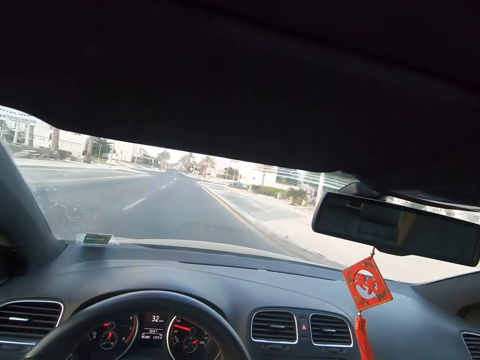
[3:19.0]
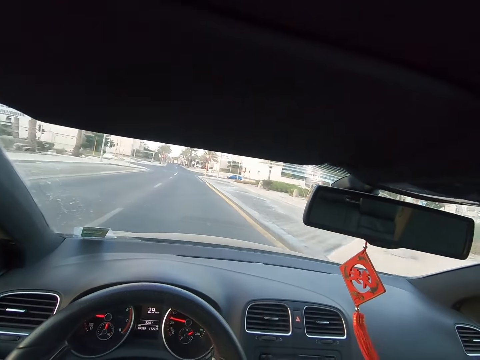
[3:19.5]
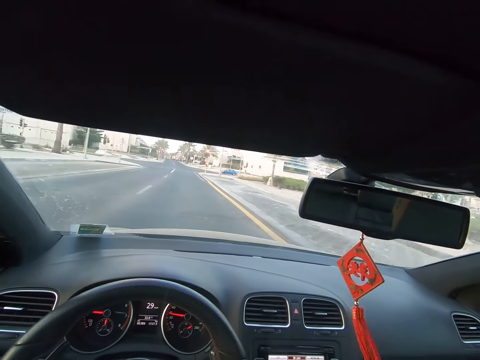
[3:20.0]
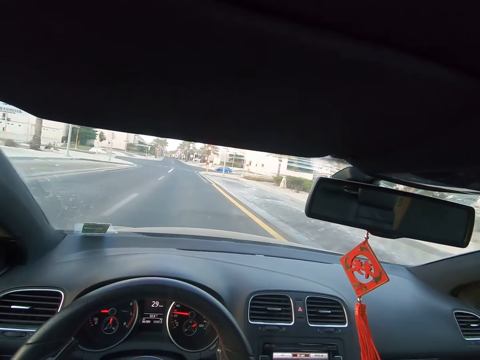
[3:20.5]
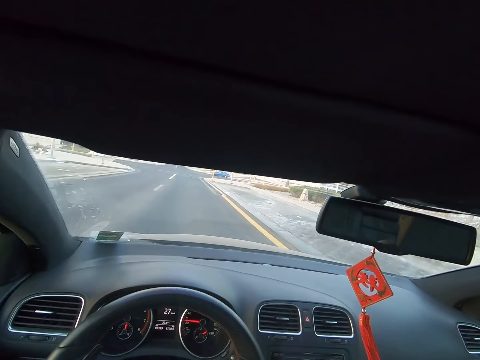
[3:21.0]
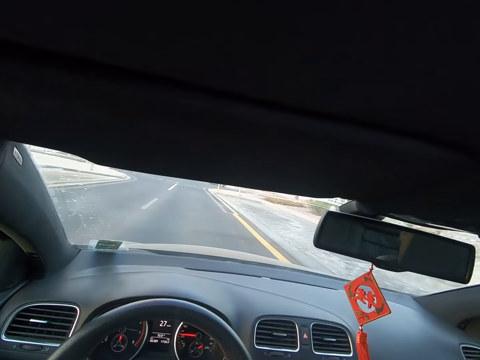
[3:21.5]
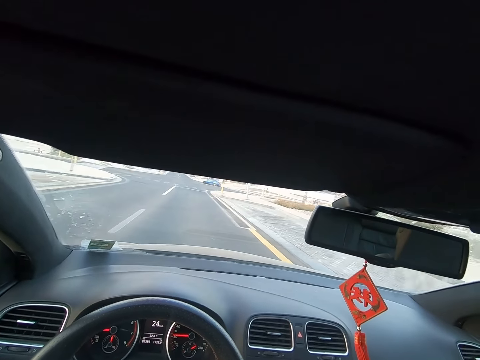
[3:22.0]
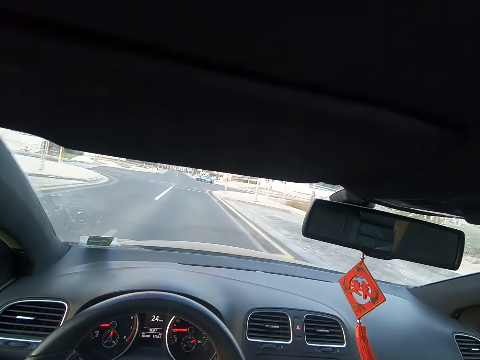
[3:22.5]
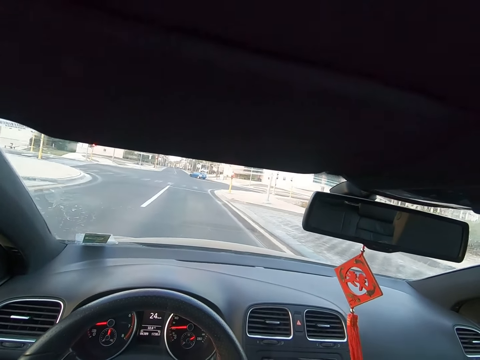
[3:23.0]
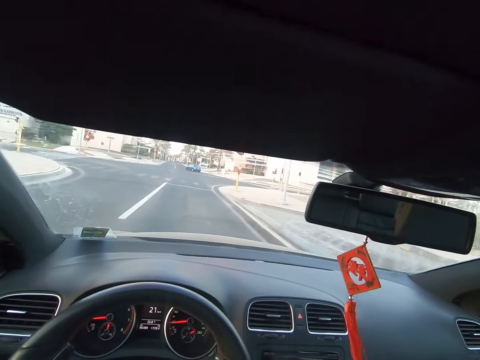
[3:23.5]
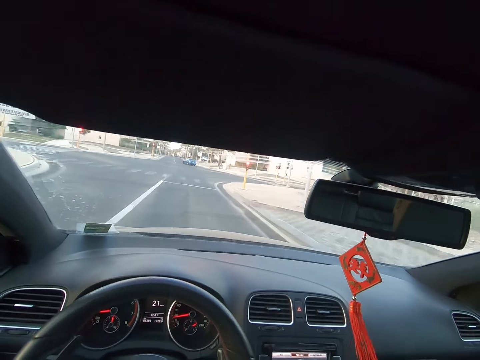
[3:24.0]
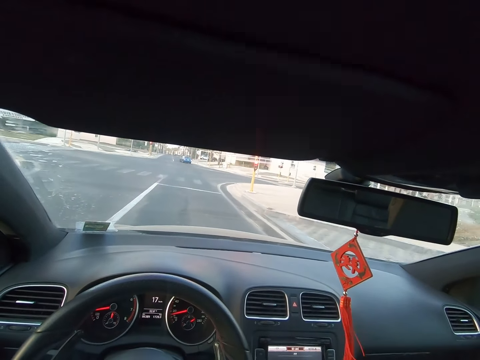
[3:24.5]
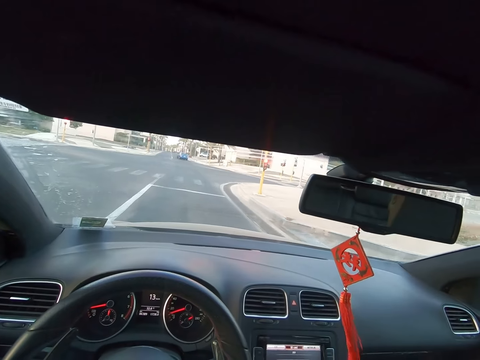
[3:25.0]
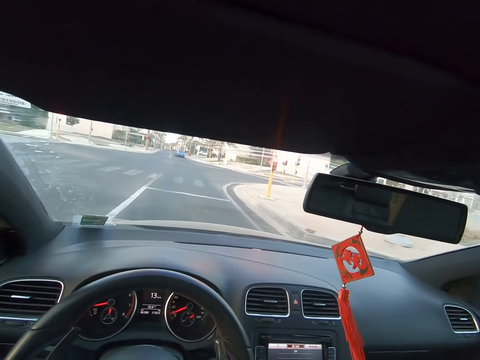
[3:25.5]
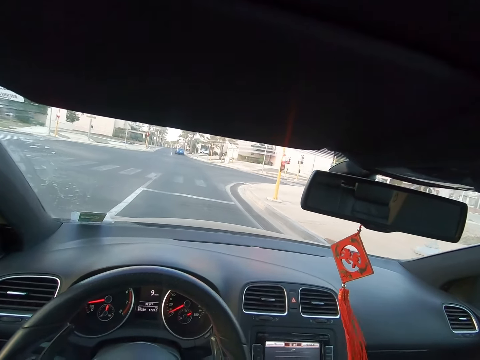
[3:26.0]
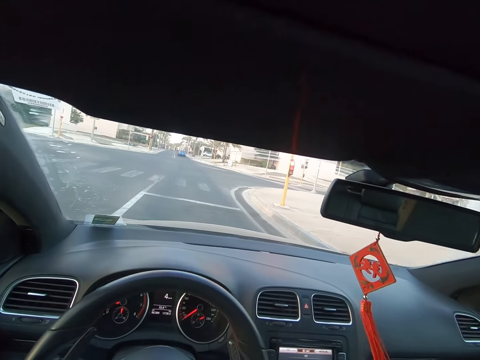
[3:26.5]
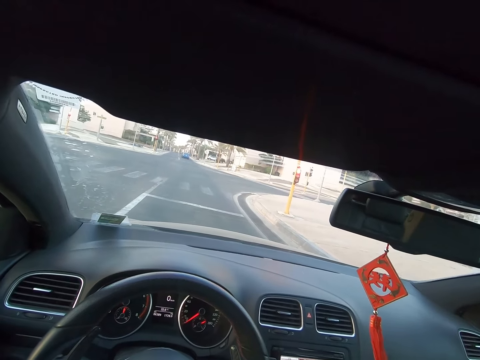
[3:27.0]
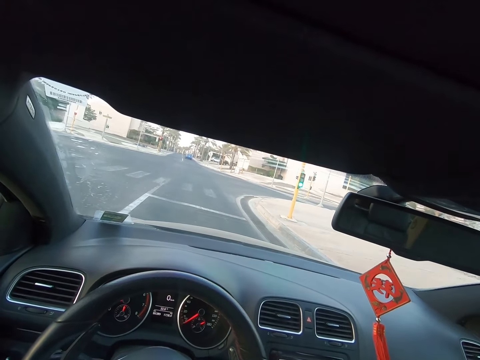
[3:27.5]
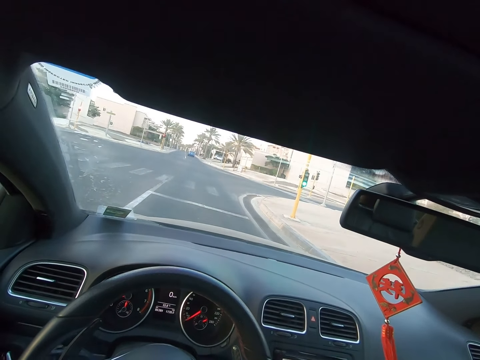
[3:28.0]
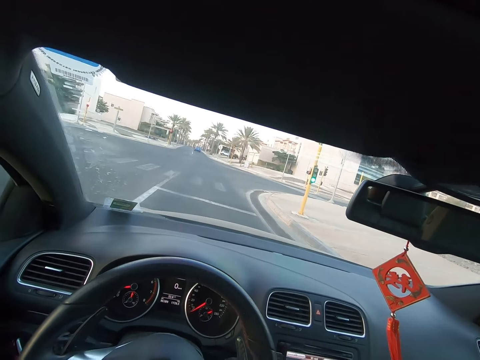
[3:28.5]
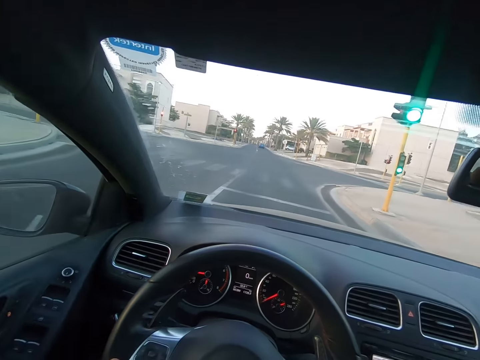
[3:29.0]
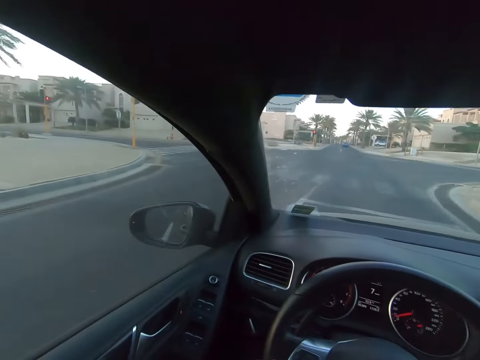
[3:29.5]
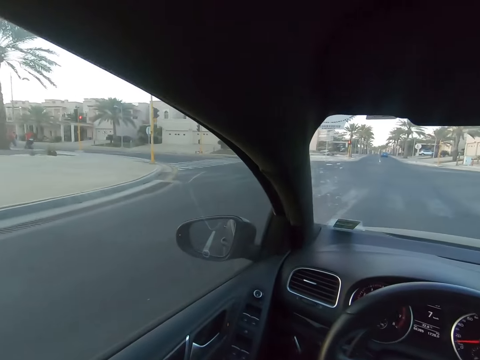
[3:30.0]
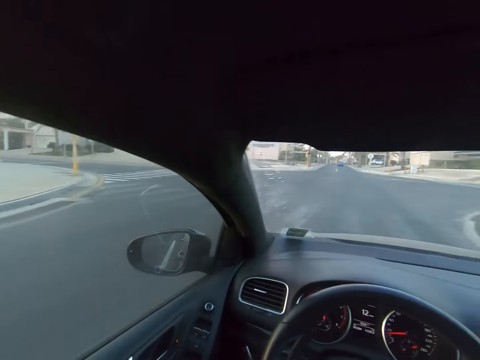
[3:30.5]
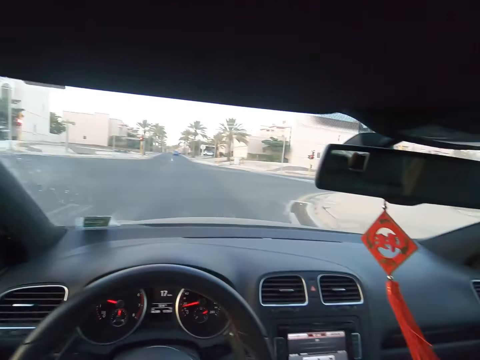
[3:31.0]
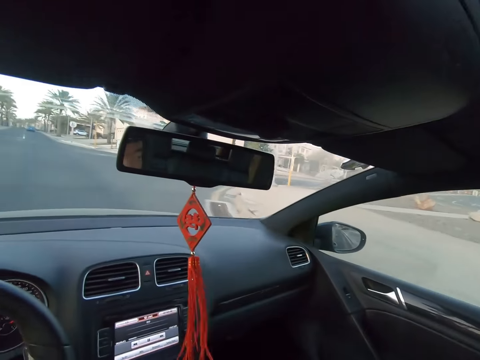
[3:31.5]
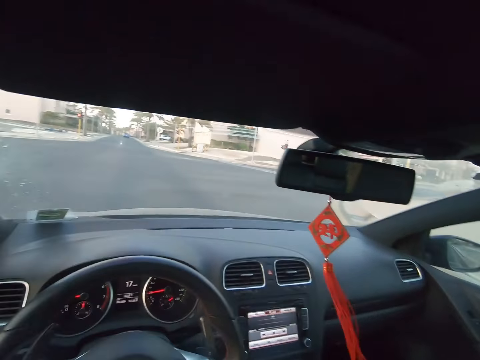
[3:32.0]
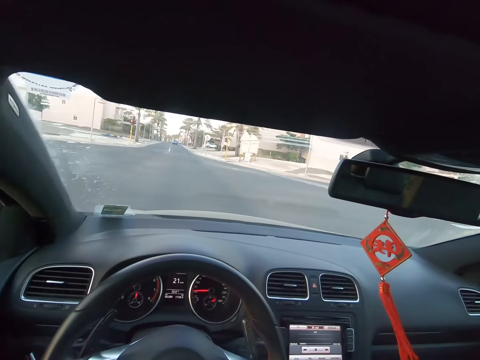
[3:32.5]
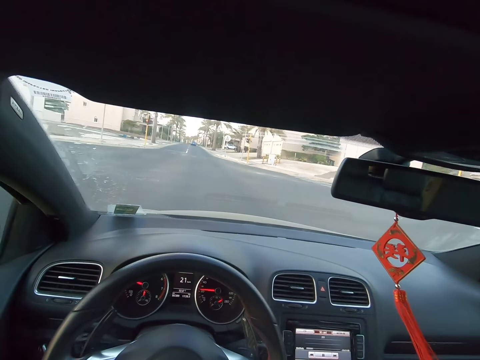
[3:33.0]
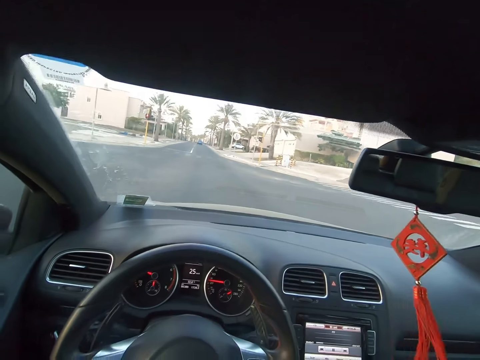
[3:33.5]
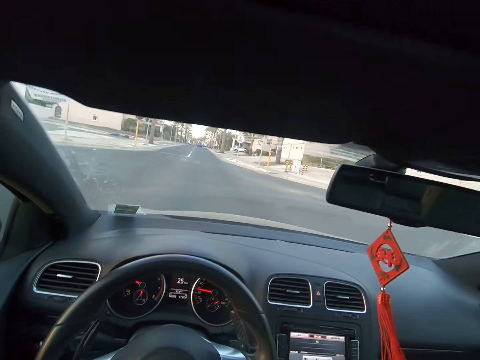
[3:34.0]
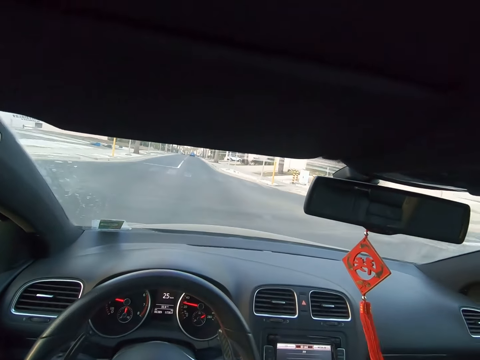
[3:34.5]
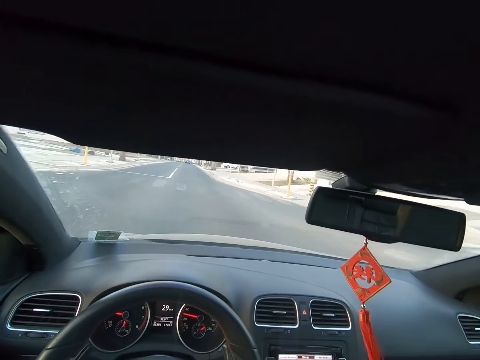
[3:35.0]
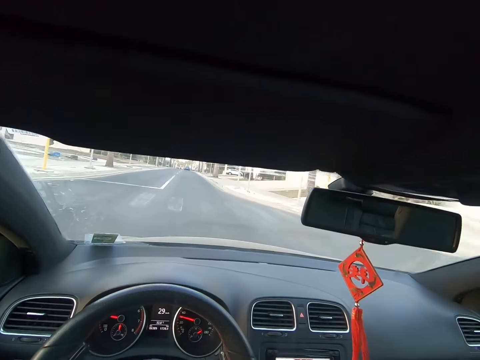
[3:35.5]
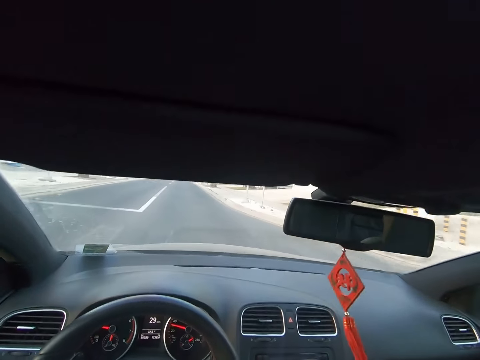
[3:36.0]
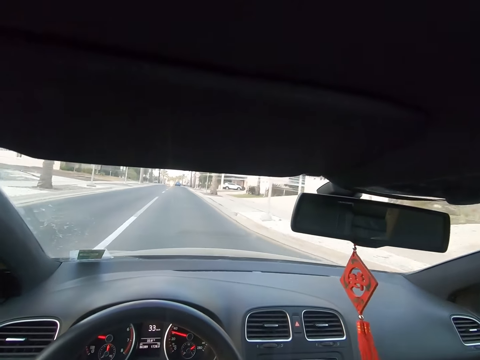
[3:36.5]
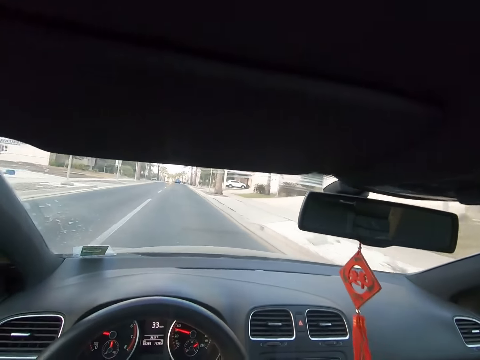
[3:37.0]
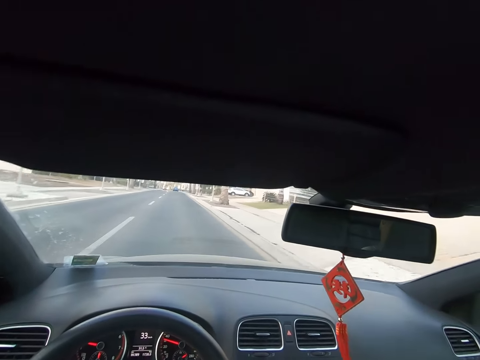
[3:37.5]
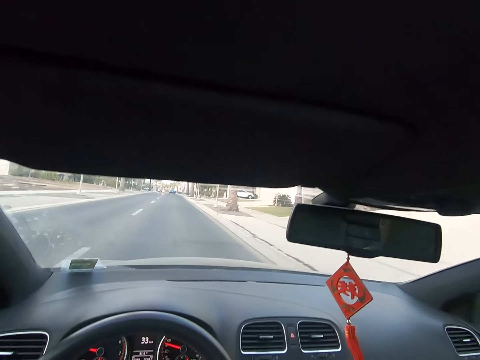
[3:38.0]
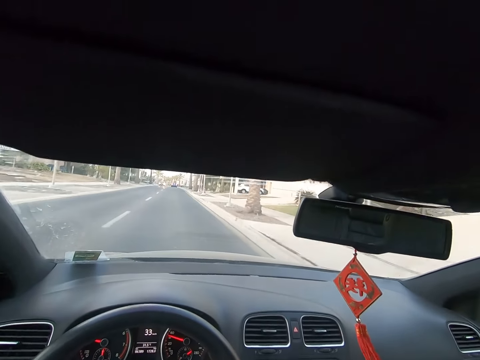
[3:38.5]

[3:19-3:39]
The camera wearer drives a car on a road. They look at a side mirror. They drive the car on the road.

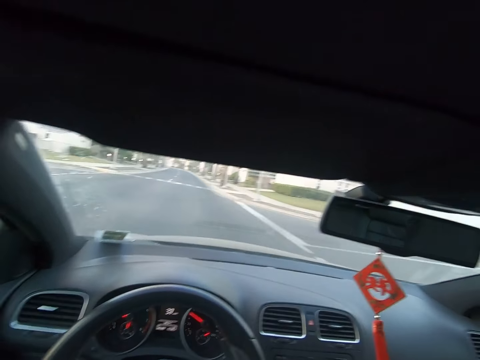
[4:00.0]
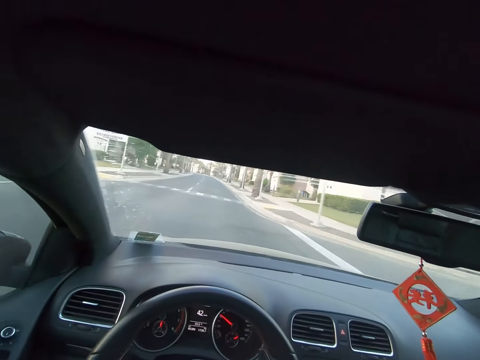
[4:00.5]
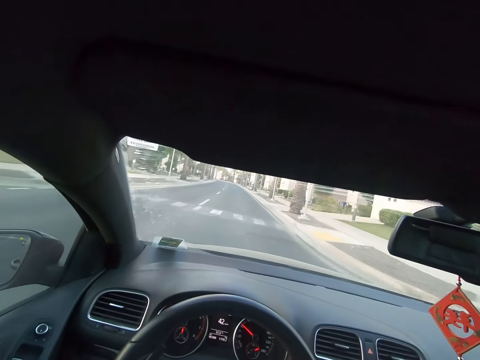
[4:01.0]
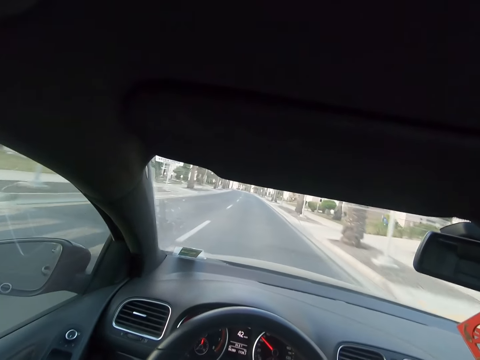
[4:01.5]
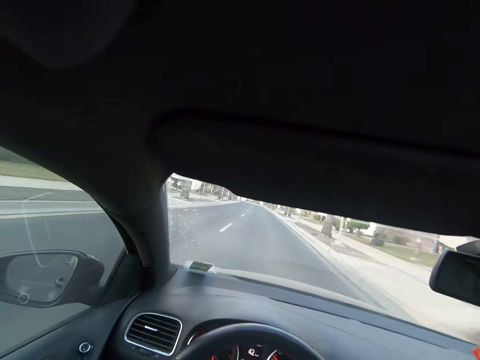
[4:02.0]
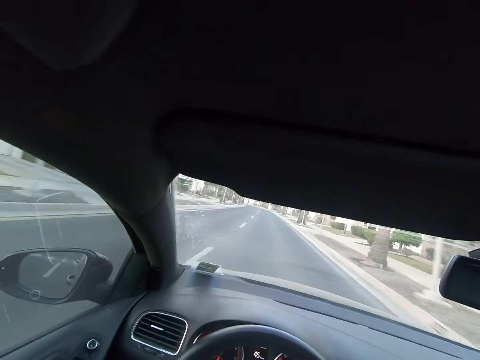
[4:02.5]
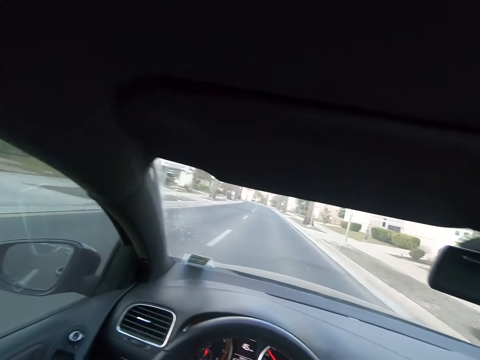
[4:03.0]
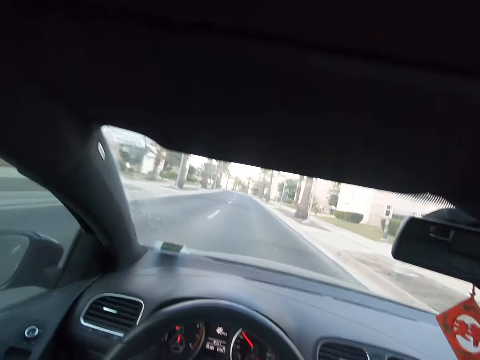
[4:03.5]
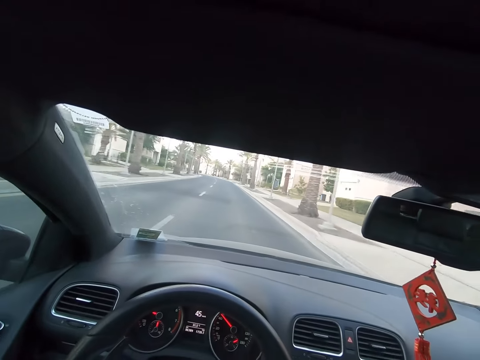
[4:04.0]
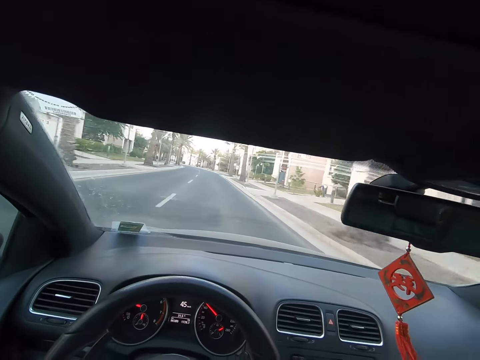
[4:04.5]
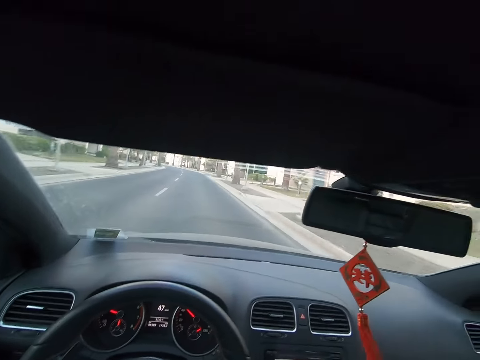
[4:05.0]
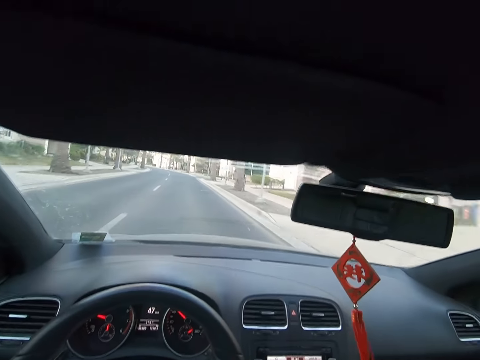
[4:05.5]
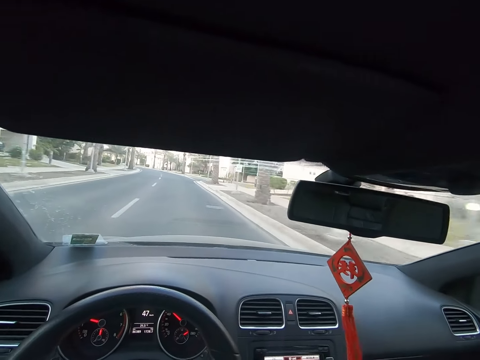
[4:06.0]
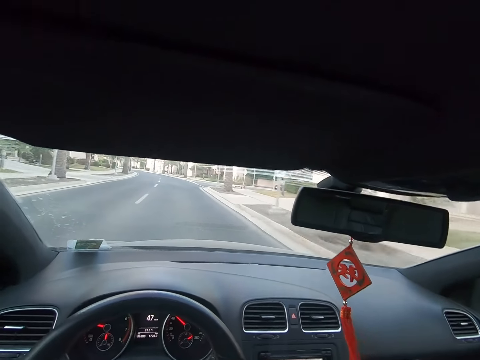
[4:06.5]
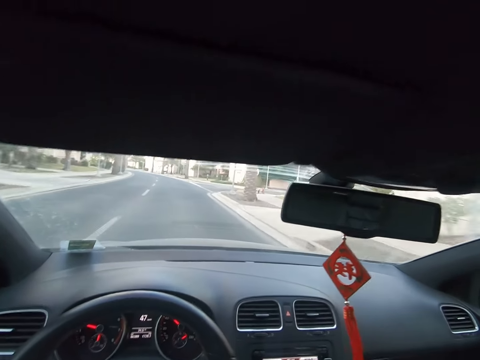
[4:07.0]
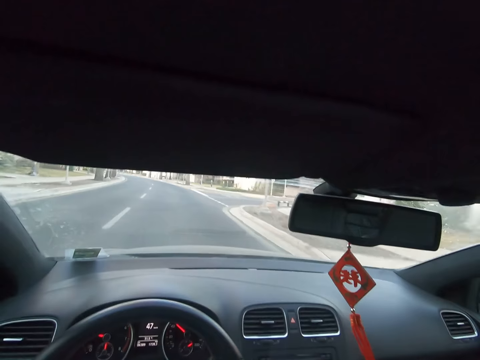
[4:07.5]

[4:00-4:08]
The camera wearer looks at a side mirror. They drive a car on a road.
